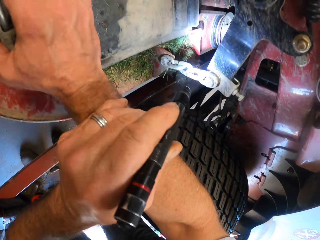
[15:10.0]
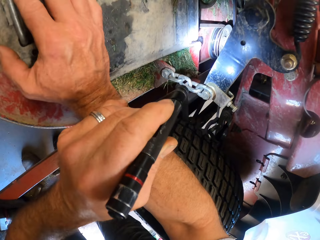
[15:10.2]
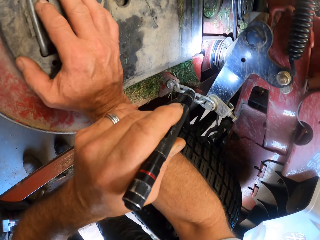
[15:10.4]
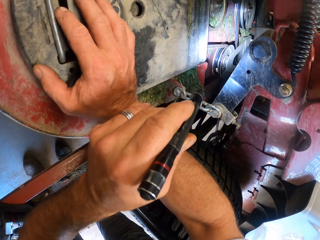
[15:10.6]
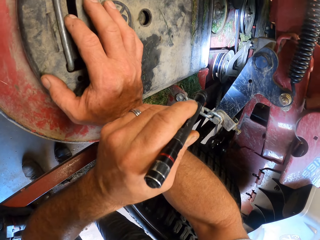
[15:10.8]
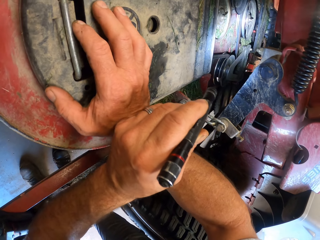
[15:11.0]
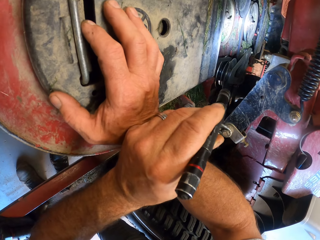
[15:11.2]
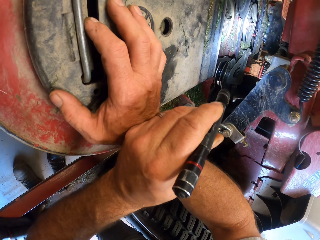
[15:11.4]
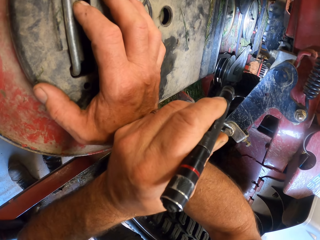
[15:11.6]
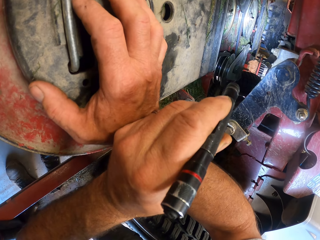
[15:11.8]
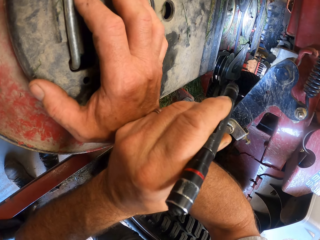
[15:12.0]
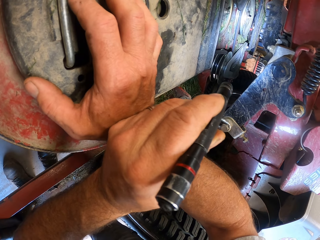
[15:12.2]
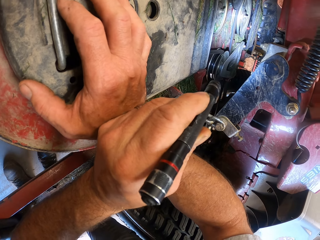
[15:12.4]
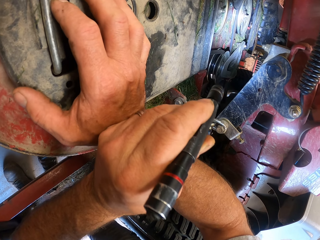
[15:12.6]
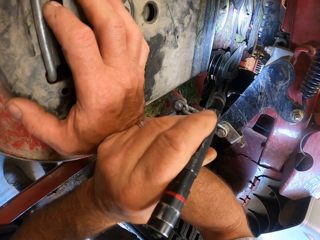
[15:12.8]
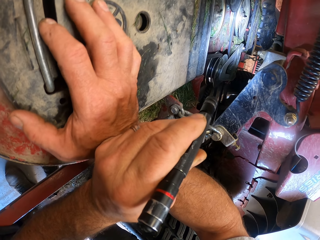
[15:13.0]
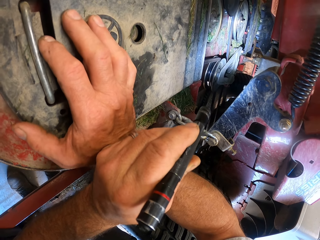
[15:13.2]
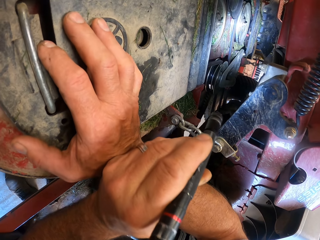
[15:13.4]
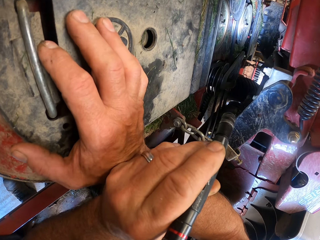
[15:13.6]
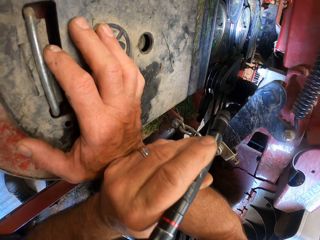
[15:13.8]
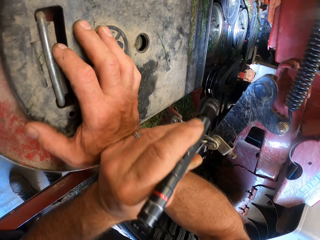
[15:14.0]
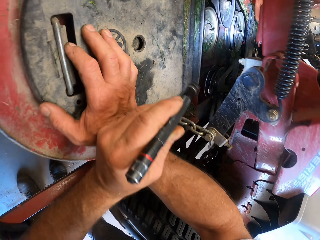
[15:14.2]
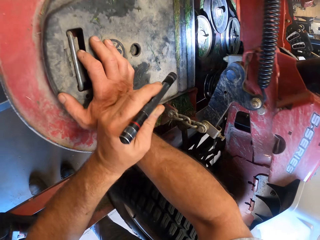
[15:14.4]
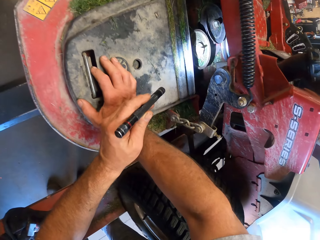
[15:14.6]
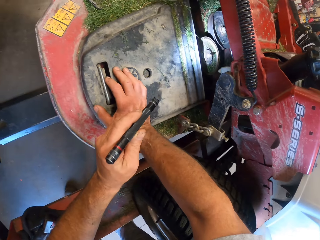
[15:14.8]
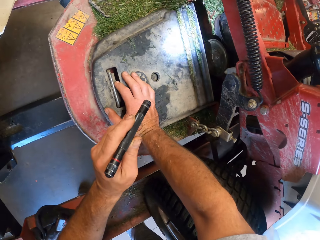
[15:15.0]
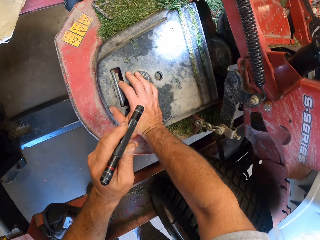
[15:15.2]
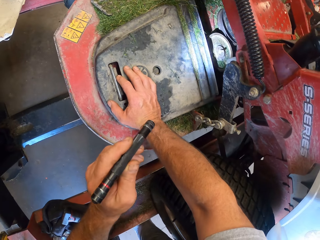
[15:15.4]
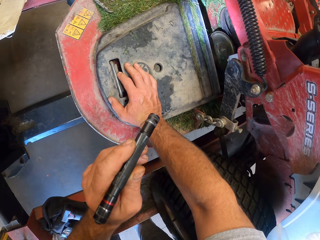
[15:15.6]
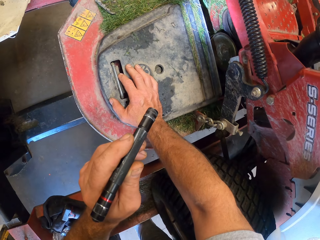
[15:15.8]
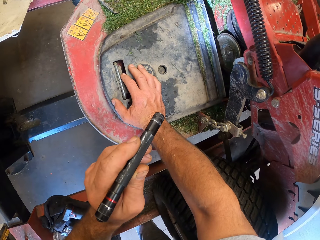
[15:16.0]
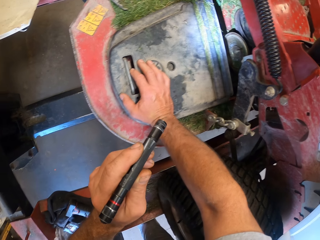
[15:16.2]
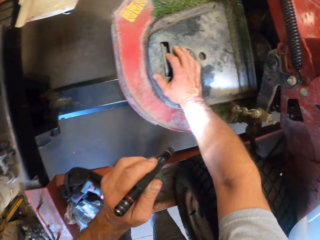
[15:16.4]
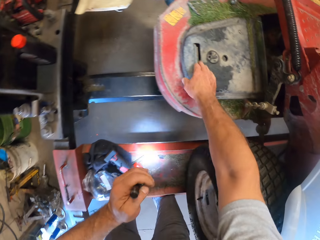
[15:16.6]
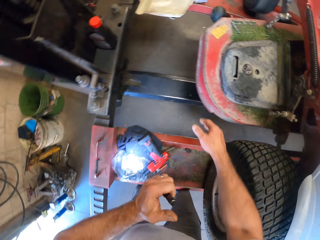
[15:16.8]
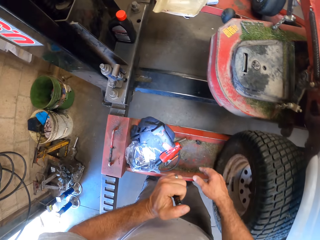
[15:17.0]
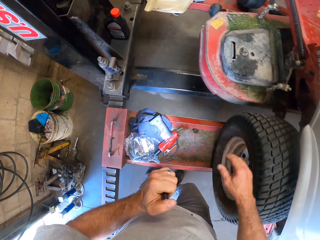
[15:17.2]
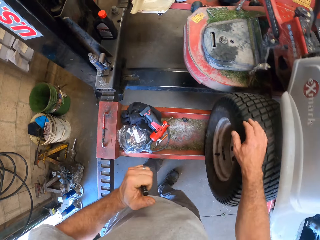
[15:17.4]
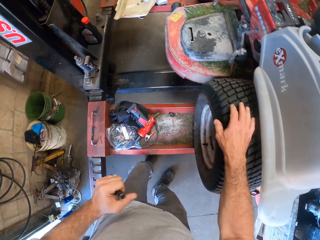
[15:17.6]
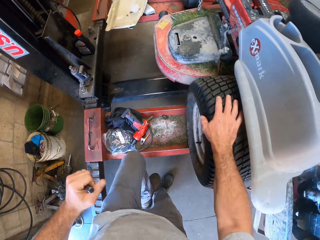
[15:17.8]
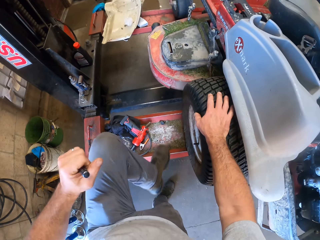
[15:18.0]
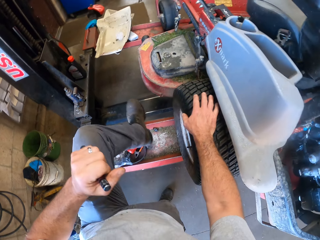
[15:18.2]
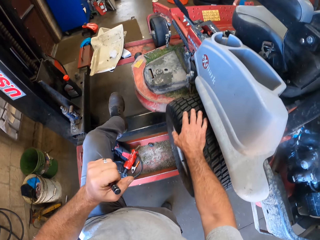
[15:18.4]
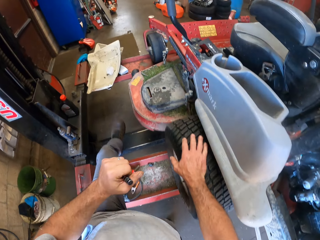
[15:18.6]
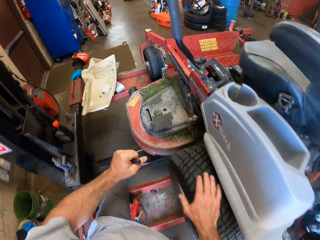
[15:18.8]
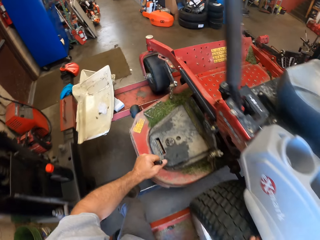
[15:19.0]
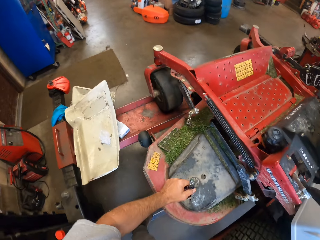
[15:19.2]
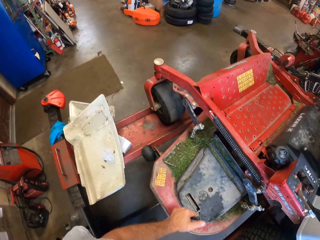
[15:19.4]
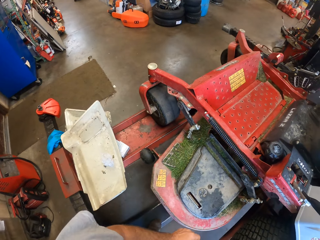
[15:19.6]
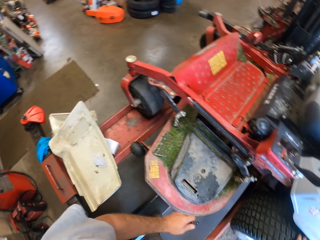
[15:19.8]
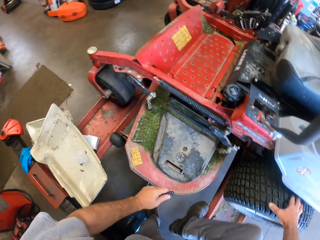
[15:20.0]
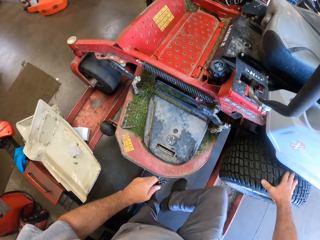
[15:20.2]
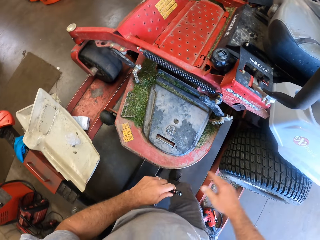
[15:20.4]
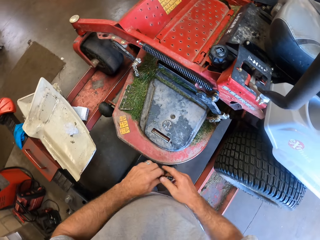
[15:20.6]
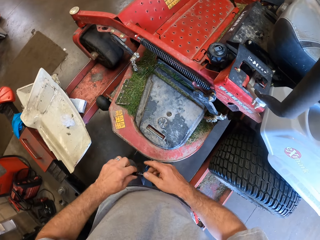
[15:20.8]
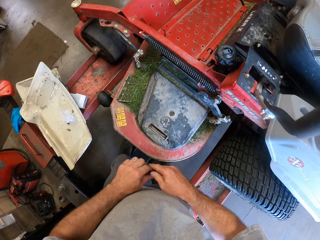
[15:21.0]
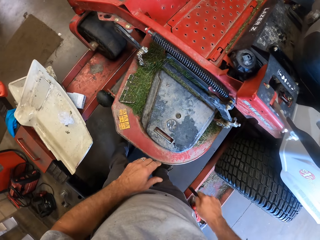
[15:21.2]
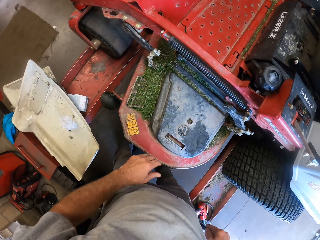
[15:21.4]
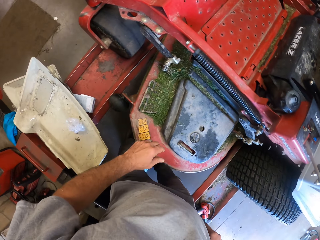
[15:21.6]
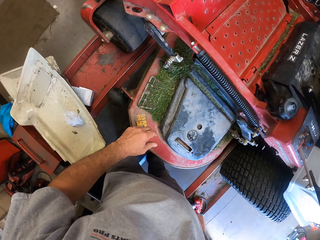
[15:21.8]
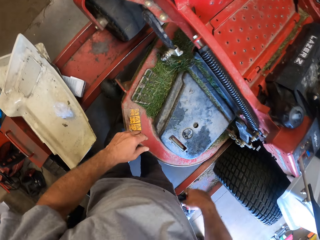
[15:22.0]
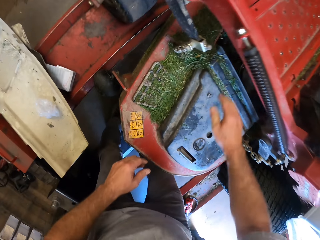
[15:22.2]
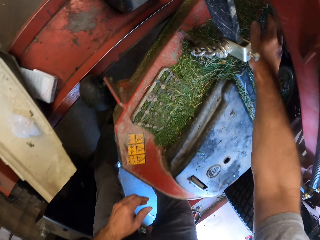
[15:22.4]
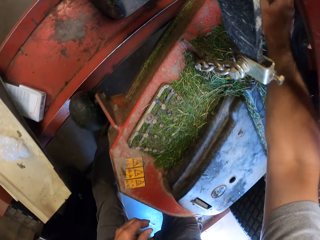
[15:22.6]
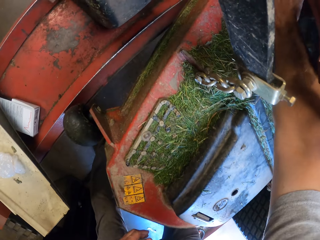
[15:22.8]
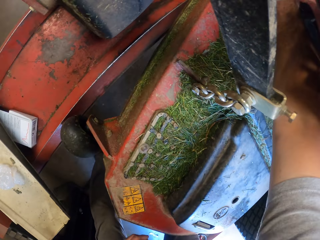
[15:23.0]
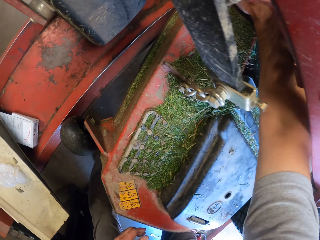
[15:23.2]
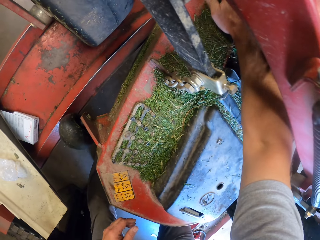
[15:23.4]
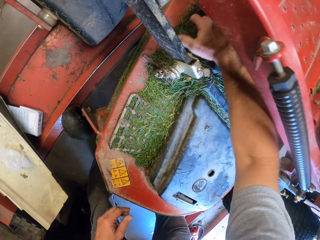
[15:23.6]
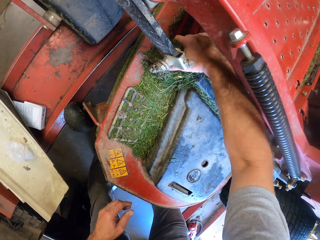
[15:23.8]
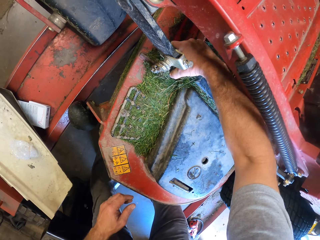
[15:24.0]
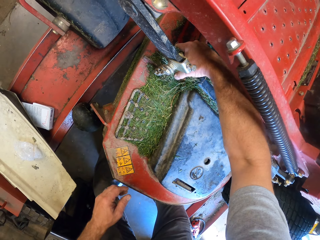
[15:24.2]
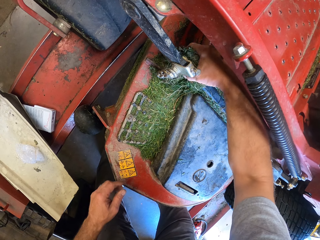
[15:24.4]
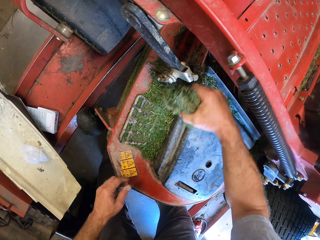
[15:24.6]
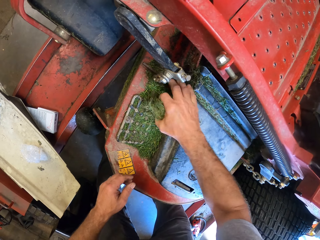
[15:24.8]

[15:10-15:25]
The camera wearer pulls his hand off something. He turns off the torch. He holds the wheel. He touches a tire on the lawn mower. He climbs into the workshop lift. He steps over the metal. He pulls his hand off the wheel. He moves the torch to his right hand. He puts the torch in his pocket. He bends. He packs dirt from the lawn mower. He picks grass from the truck with his hand.

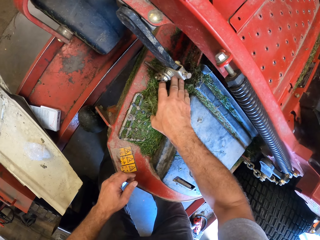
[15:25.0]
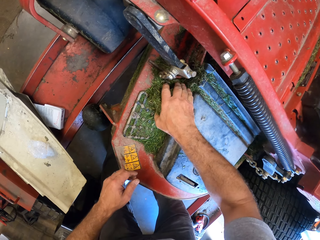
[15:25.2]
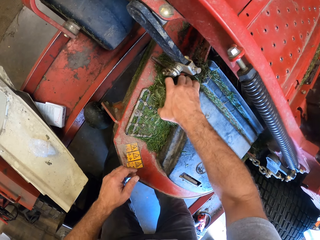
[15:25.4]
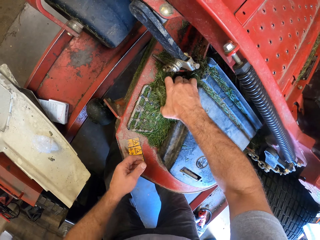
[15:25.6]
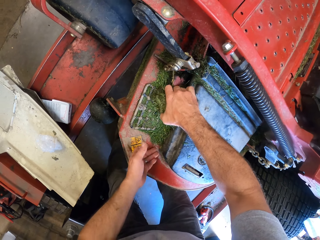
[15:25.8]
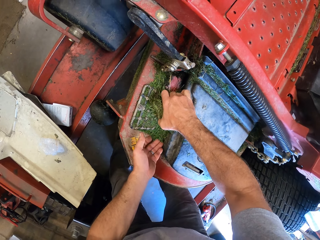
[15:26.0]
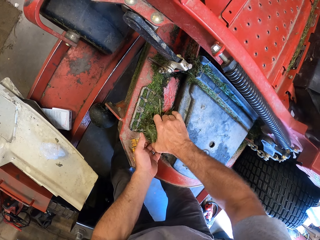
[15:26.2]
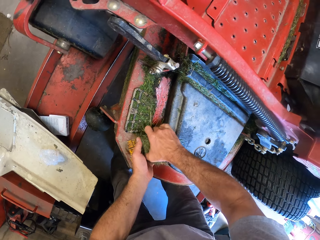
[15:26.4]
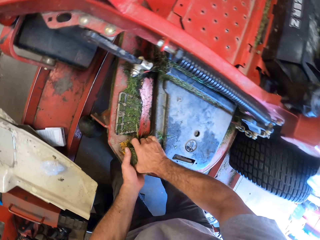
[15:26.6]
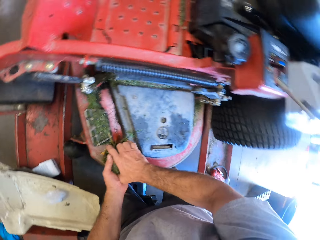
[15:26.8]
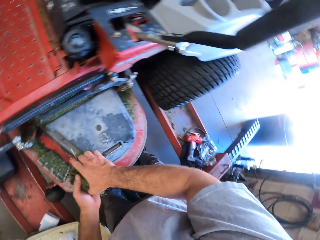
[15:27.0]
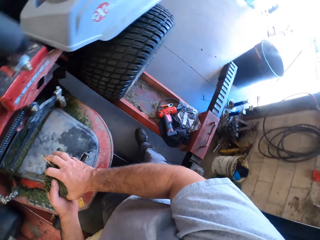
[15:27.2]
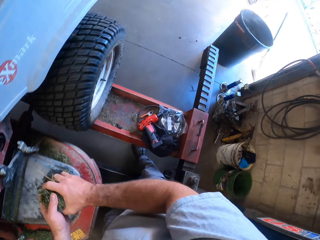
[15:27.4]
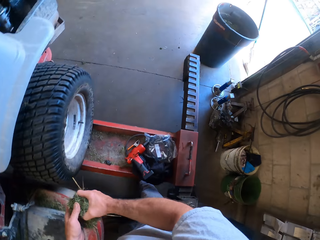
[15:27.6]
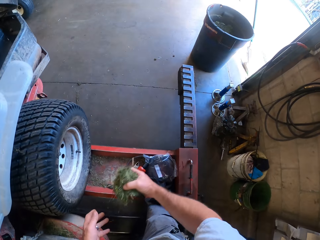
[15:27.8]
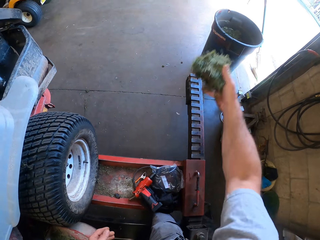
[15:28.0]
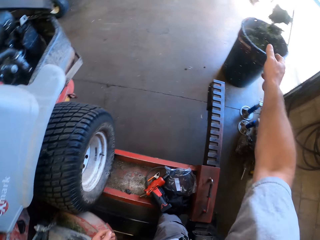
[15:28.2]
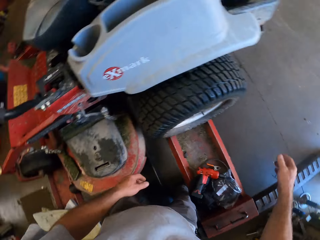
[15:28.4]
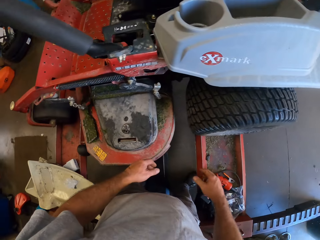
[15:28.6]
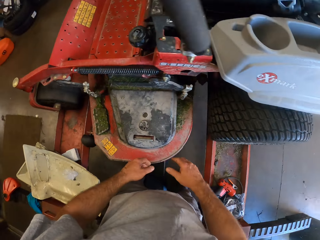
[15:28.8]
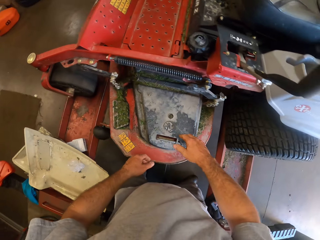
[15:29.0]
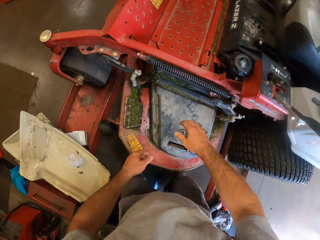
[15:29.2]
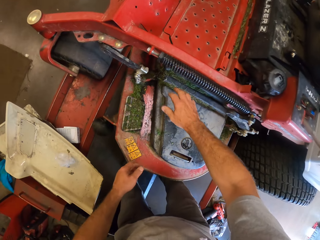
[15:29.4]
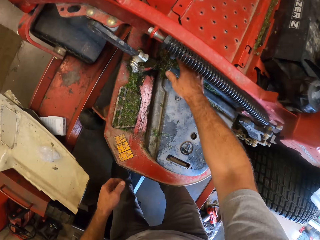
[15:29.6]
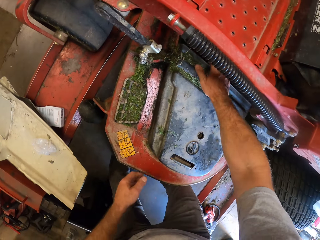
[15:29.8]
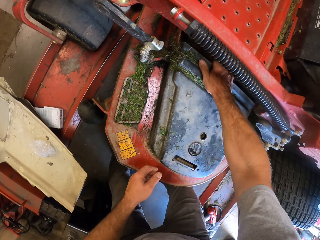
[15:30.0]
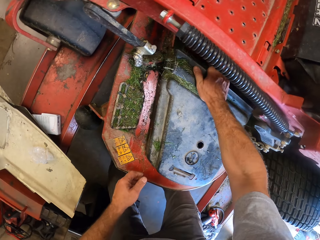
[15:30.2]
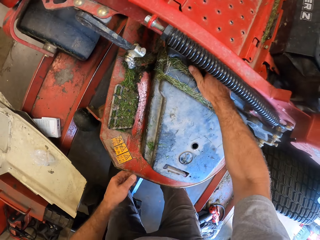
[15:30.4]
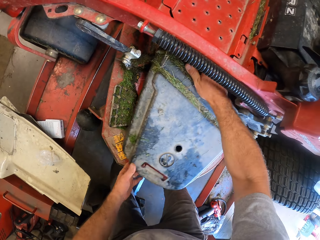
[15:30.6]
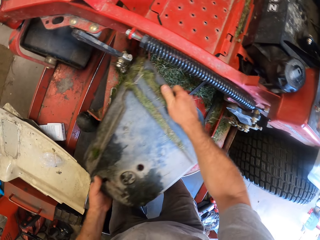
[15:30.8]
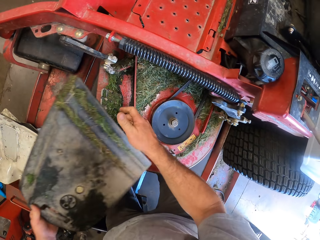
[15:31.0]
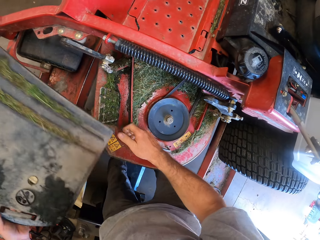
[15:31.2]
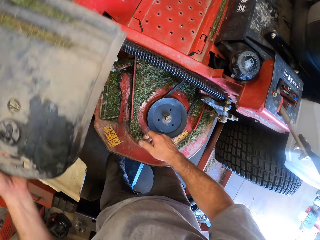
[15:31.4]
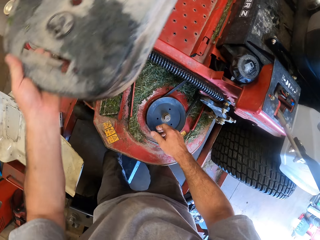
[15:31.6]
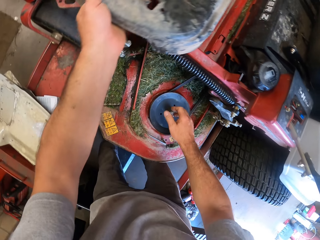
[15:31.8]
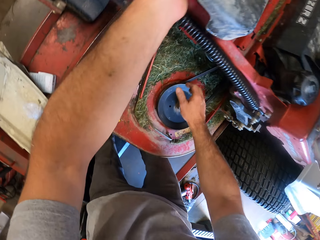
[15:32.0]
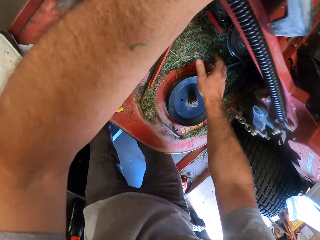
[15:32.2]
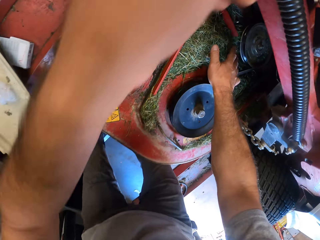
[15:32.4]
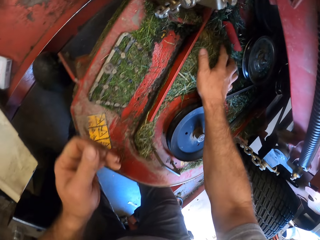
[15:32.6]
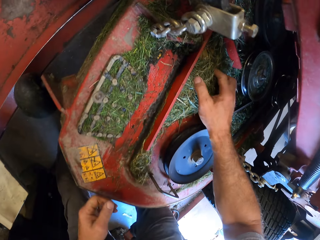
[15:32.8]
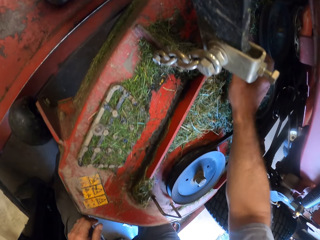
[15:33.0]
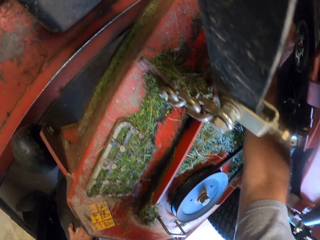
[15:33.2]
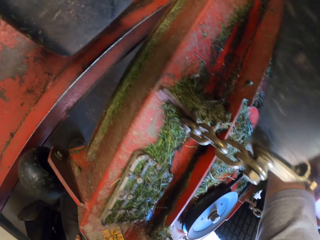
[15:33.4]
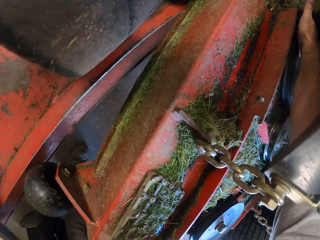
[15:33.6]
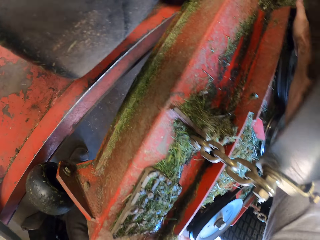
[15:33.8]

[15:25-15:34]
The camera wearer holds grass with both hands. He turns around. He throws the grass in the trash bin. He removes a cover on the lawn mower. He bends. He moves the cover to his left hand. He stands up. He drops the cover on the lawn mower. He collects grass from the truck.
